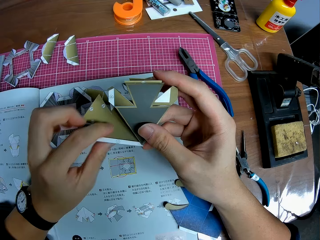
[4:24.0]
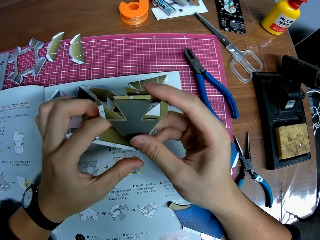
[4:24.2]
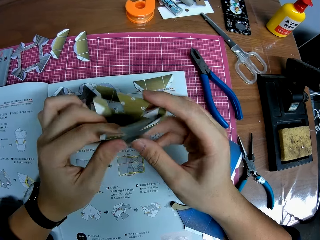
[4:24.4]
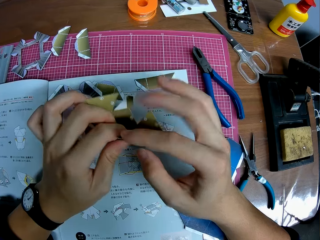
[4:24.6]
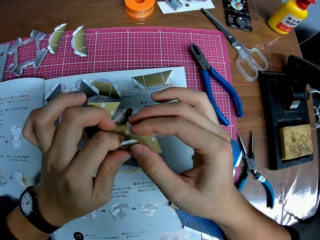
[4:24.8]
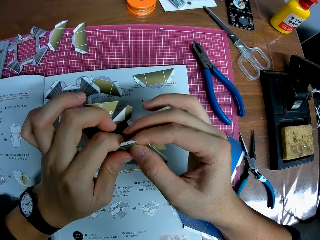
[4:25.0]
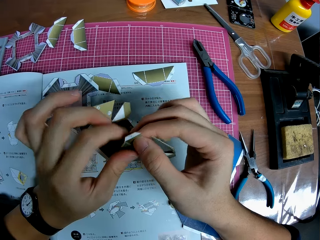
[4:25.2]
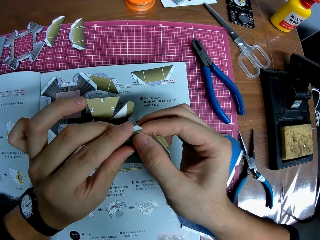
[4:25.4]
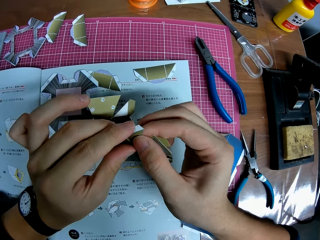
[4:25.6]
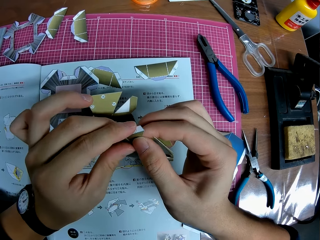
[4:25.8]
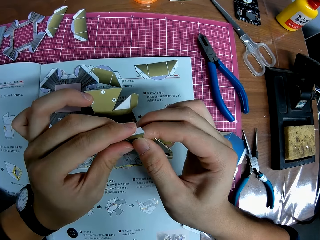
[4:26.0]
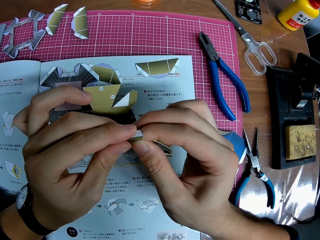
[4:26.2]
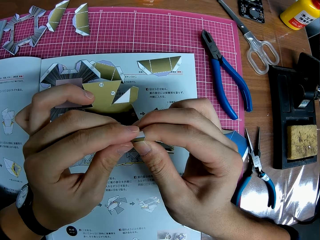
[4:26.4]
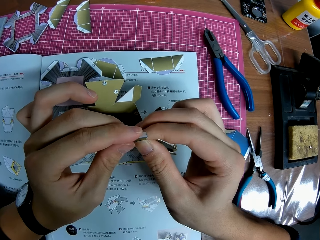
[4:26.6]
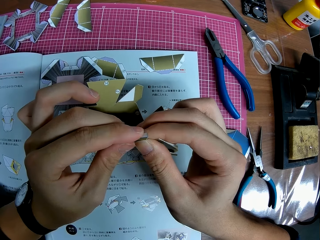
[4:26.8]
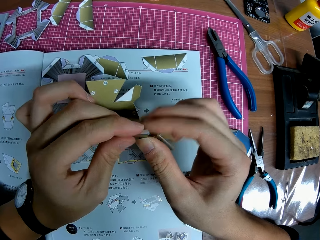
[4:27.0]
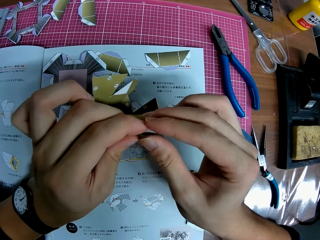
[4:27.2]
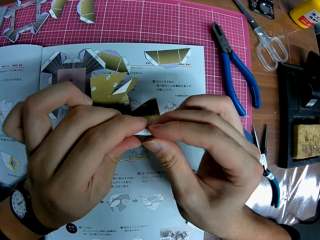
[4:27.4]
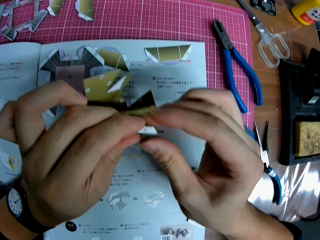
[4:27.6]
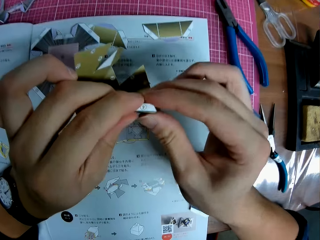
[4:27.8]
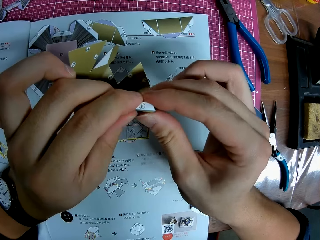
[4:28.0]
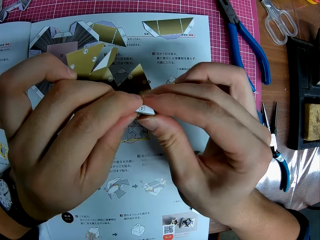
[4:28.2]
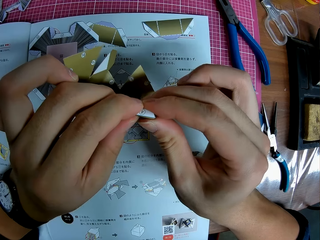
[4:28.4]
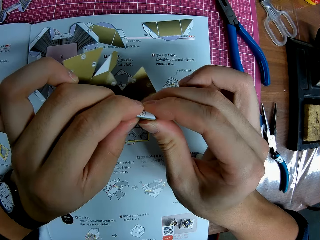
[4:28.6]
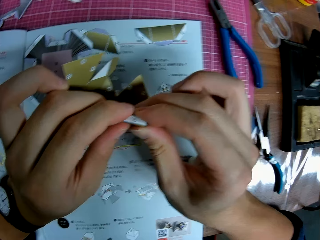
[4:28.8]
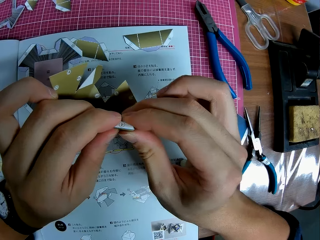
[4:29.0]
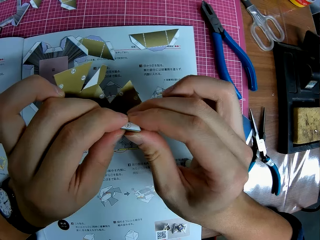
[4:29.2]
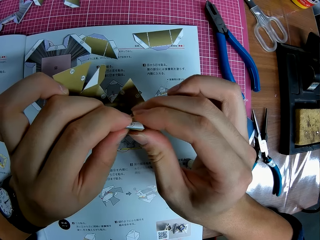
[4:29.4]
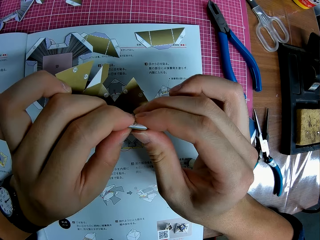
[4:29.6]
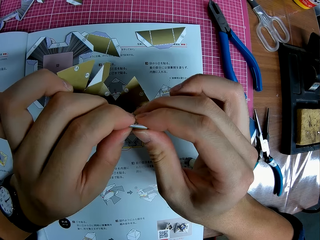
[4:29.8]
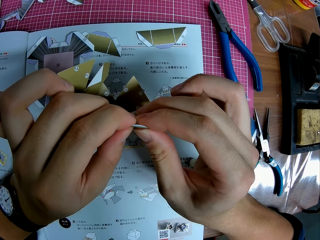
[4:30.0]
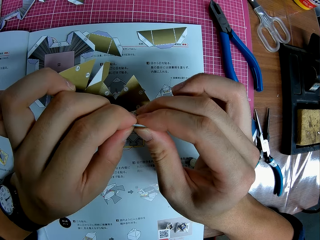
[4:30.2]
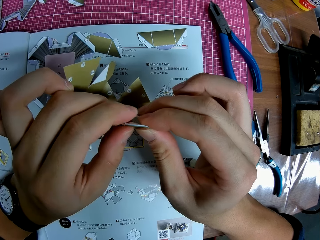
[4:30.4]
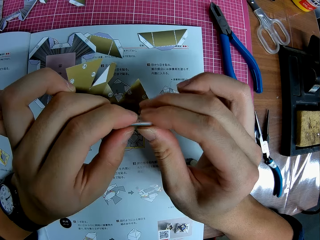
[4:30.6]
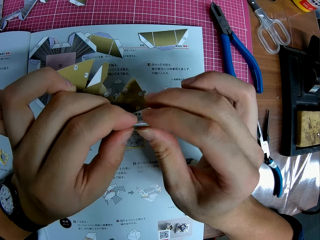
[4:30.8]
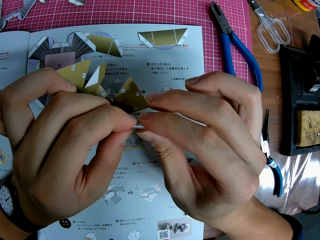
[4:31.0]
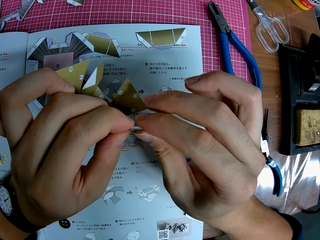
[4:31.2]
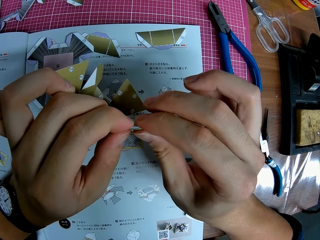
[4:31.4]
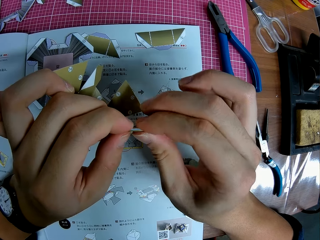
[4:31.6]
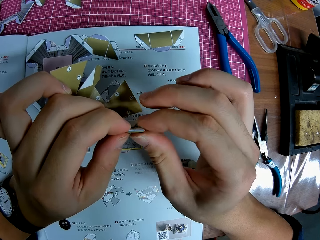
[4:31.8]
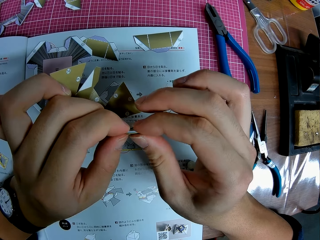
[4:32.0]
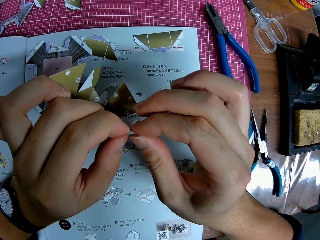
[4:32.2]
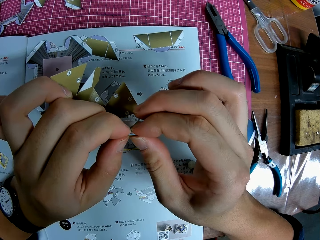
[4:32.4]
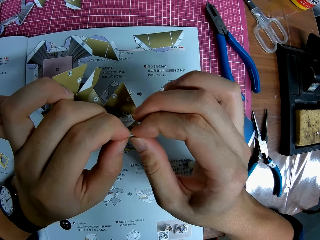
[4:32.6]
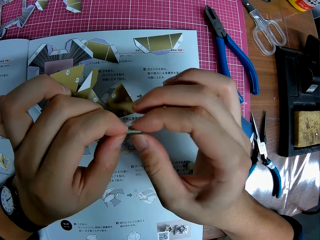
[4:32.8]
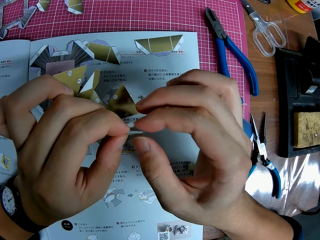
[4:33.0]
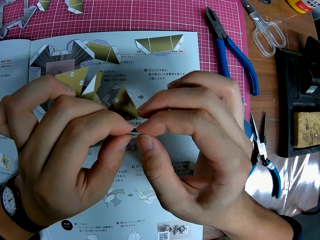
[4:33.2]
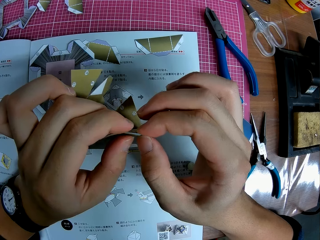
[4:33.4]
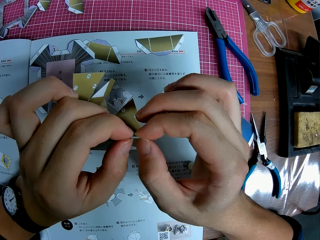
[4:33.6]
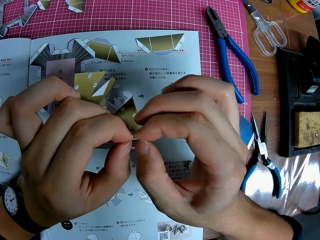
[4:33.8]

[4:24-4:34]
The camera wearer flips a paper craft on a hand. They fold the paper craft with hands.

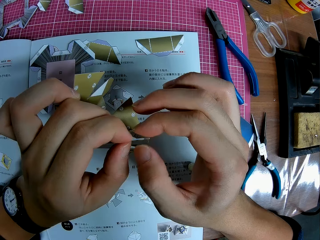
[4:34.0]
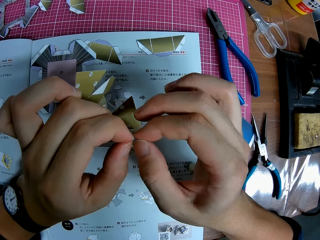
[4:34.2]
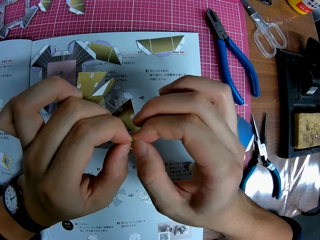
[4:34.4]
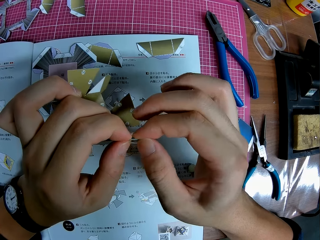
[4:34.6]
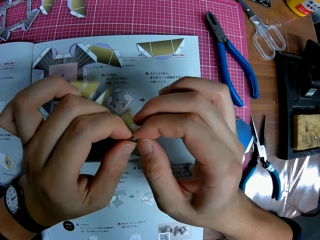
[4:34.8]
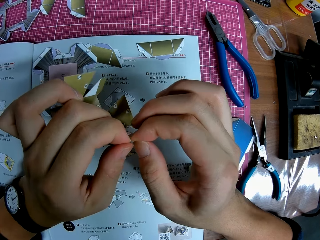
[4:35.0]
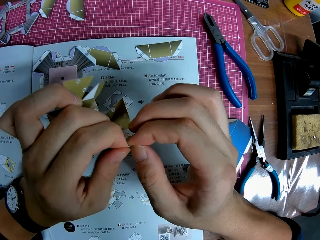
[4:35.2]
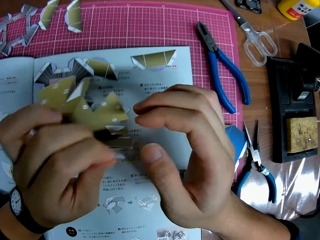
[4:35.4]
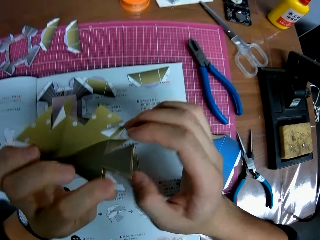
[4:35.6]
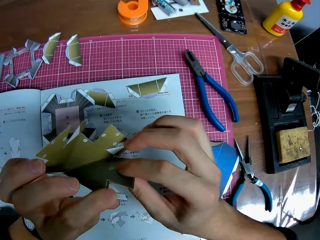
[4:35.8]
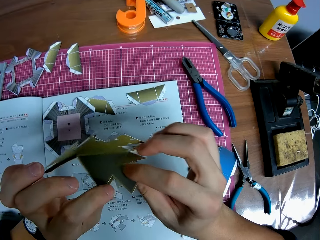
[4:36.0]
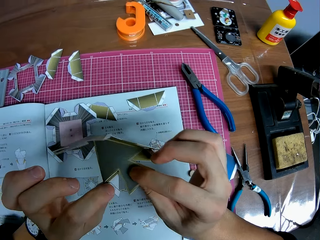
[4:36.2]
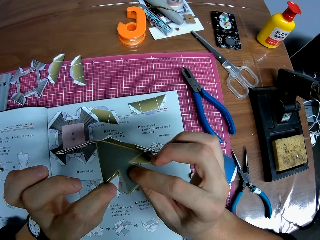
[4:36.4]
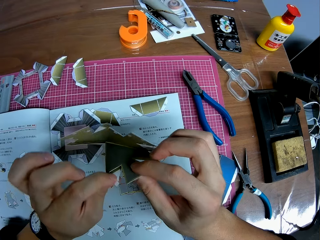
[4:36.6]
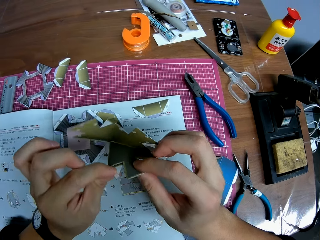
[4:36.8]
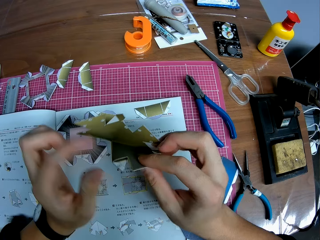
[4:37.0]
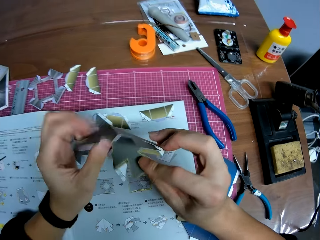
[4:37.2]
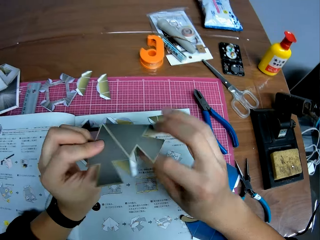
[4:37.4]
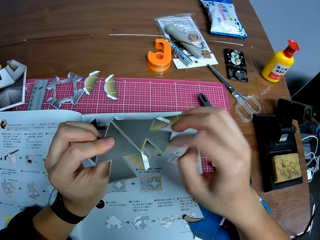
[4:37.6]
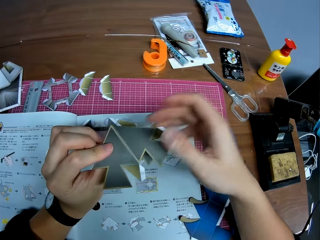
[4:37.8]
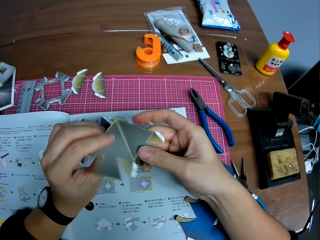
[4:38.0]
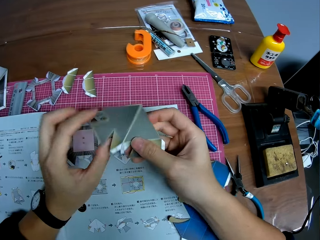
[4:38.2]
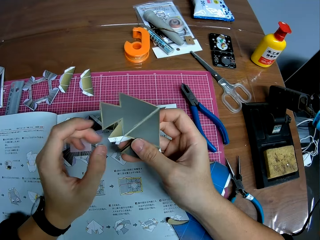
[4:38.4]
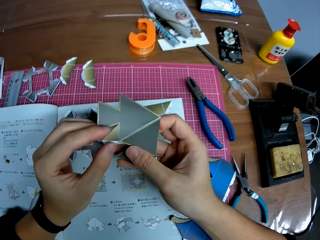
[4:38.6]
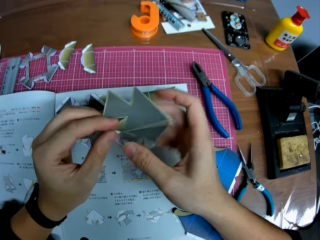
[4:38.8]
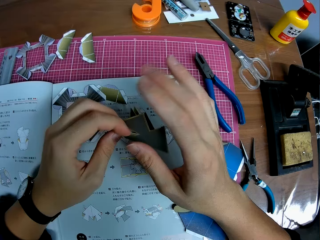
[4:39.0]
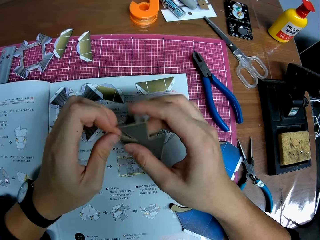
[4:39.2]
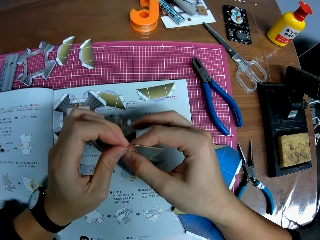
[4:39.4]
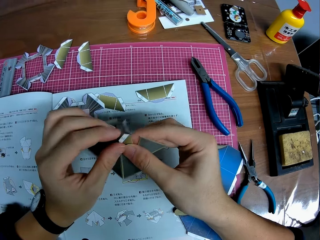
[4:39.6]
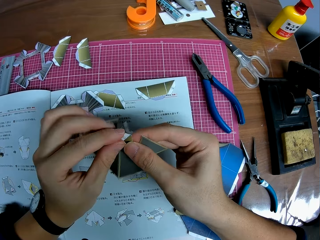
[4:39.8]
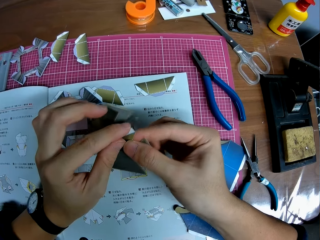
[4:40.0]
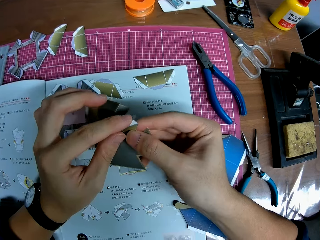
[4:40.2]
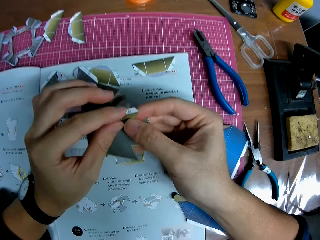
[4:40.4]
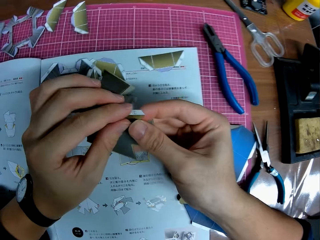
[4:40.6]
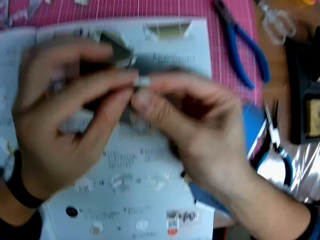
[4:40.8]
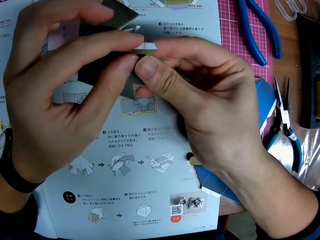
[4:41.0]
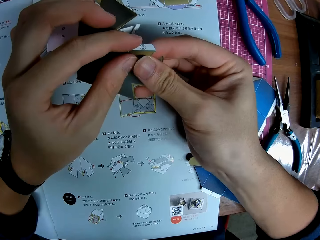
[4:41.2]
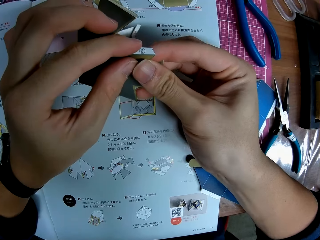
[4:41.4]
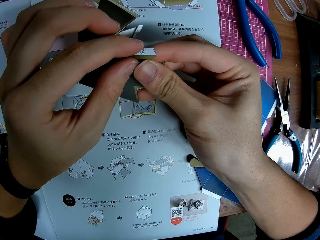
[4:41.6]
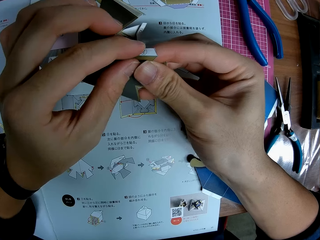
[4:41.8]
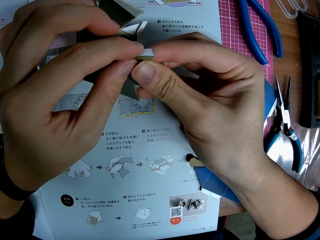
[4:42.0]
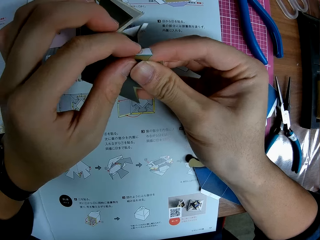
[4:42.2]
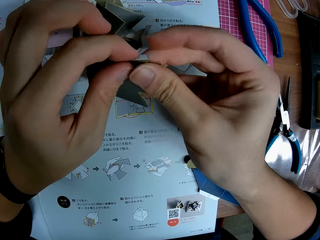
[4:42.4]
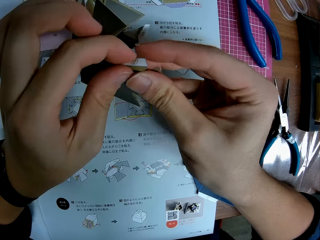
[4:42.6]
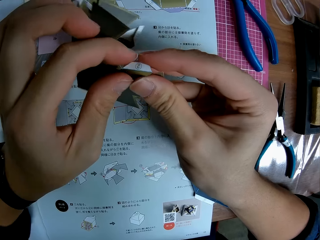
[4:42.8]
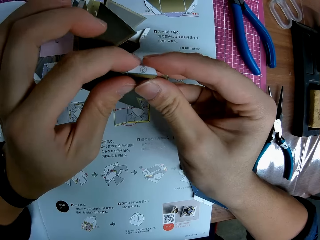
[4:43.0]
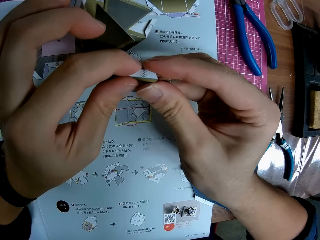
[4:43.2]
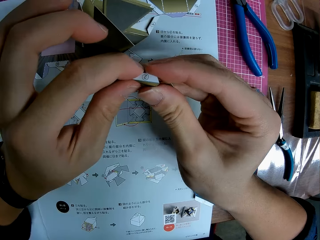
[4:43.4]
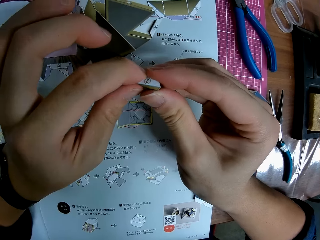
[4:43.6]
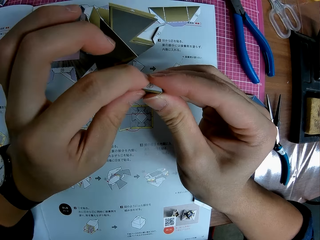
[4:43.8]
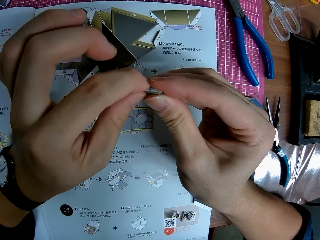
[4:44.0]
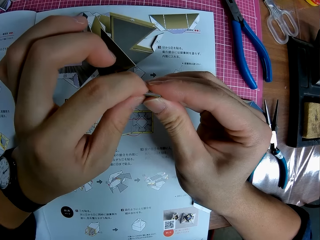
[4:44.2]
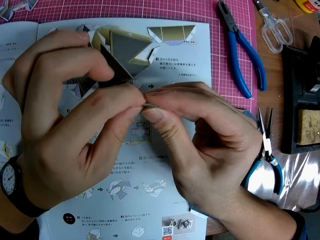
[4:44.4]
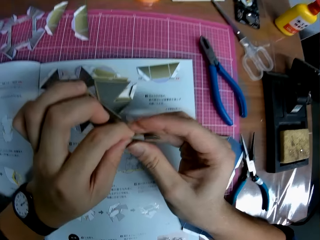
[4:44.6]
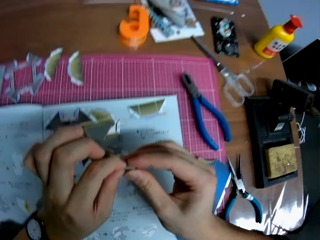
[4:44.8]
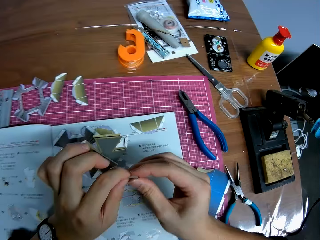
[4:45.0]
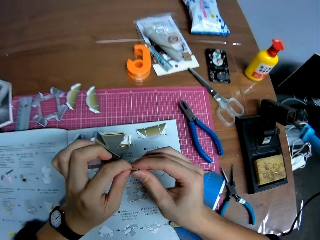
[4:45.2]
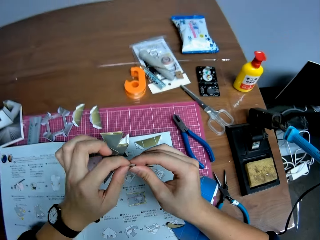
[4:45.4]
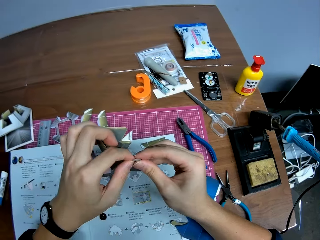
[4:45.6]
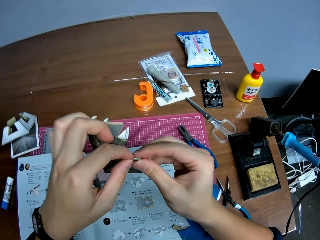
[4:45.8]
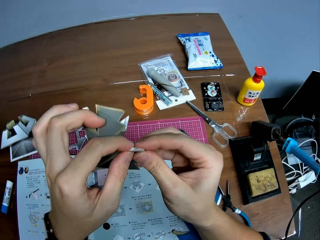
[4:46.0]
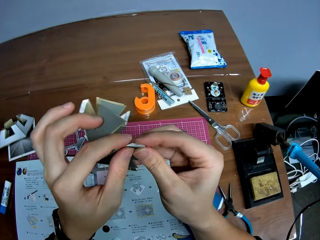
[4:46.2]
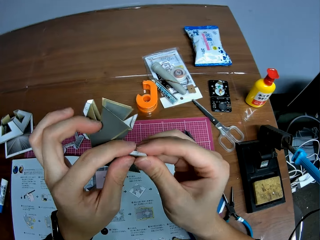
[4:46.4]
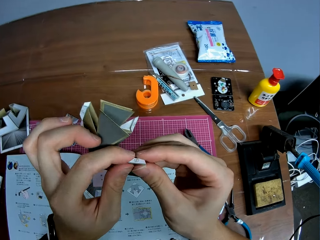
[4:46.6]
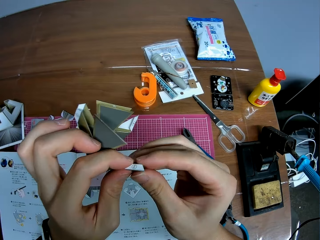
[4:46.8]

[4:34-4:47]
The camera wearer adjusts a paper craft on hands. They flip the paper craft on a hand. They fold the paper craft with hands.
